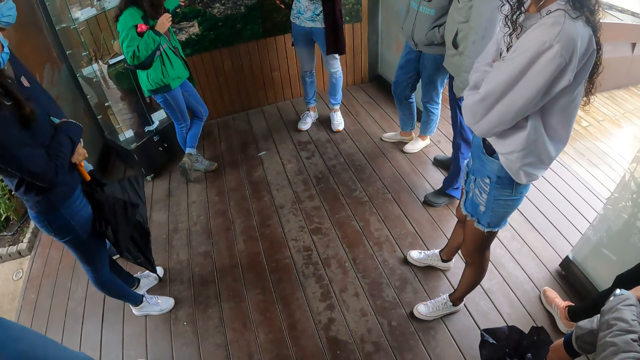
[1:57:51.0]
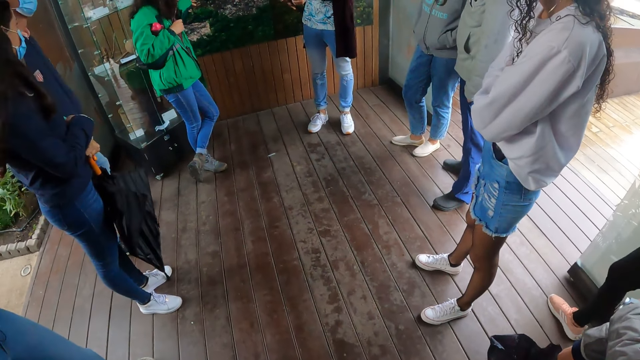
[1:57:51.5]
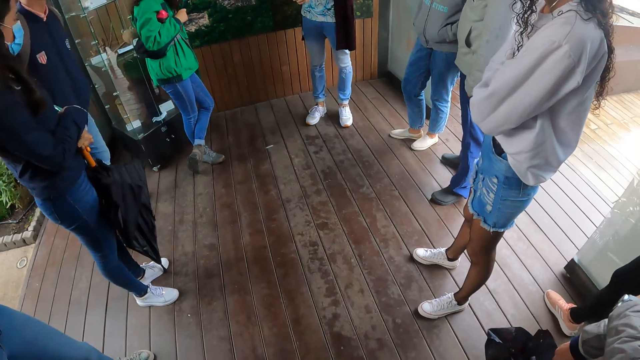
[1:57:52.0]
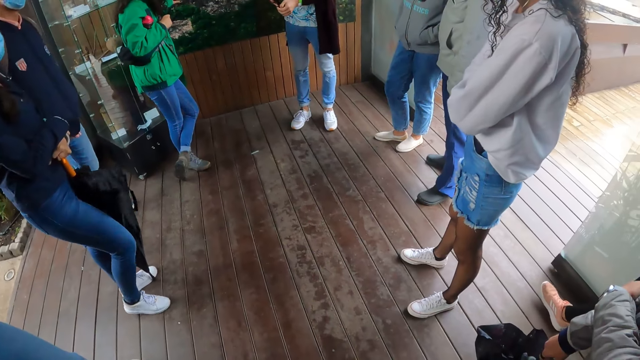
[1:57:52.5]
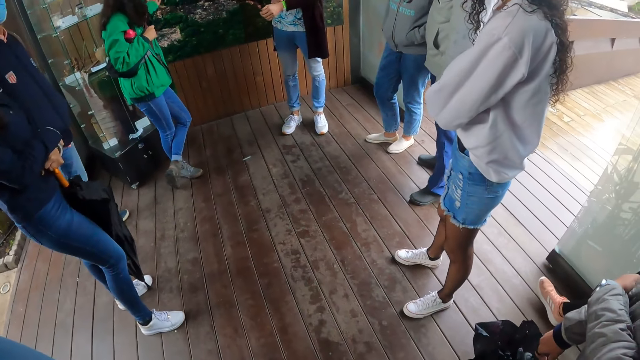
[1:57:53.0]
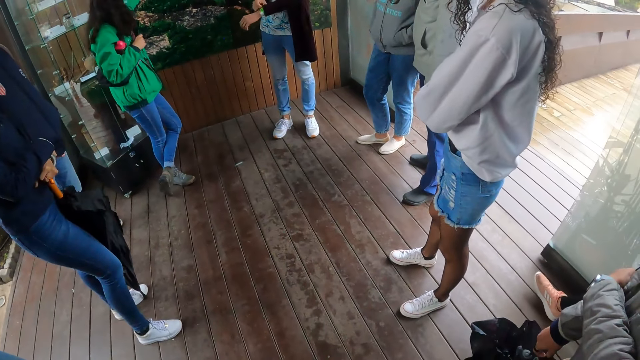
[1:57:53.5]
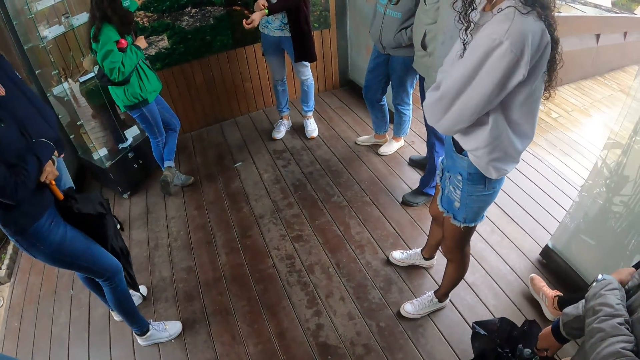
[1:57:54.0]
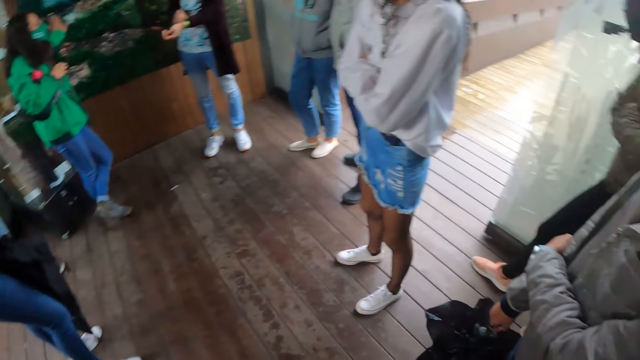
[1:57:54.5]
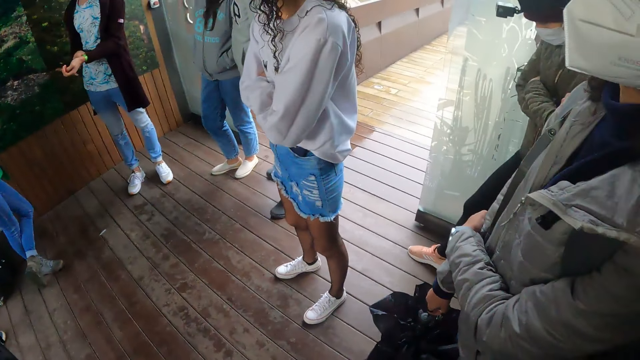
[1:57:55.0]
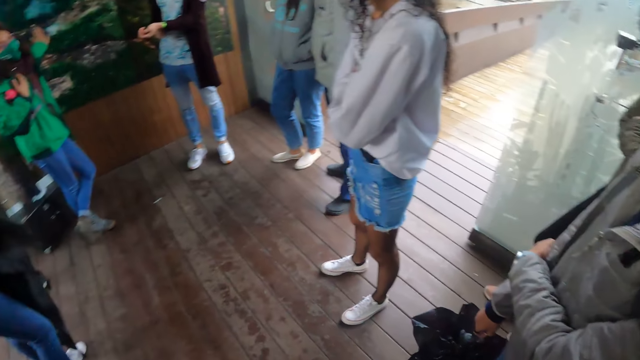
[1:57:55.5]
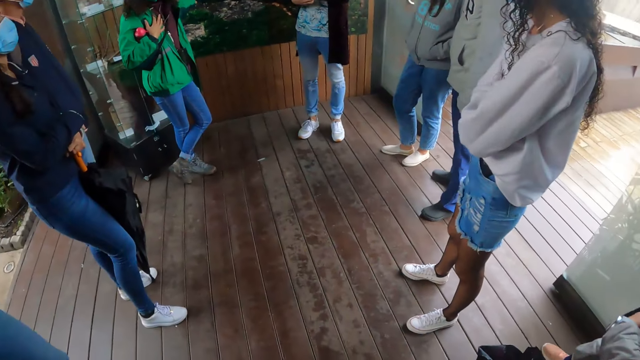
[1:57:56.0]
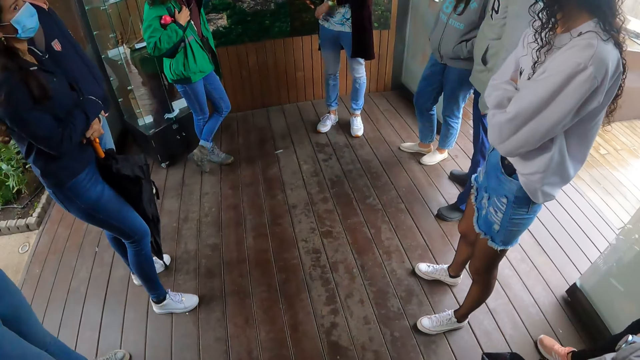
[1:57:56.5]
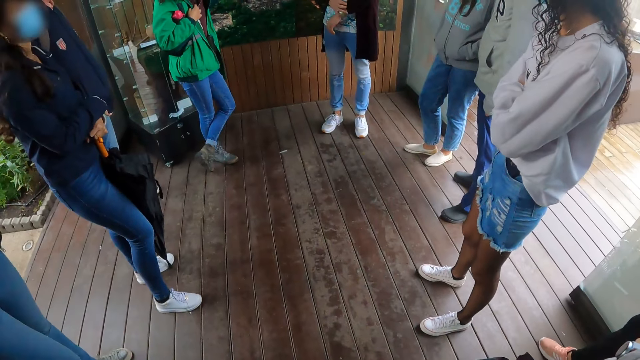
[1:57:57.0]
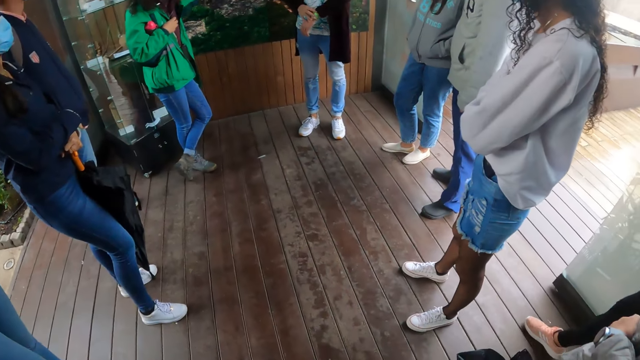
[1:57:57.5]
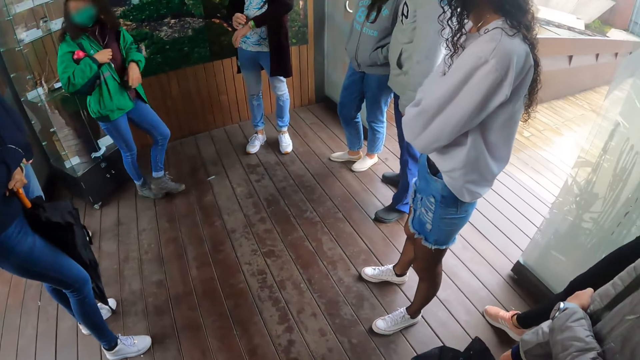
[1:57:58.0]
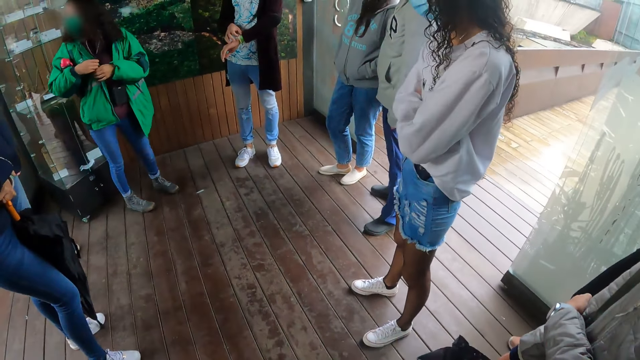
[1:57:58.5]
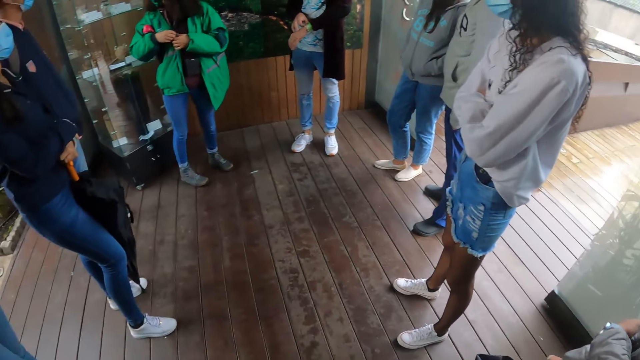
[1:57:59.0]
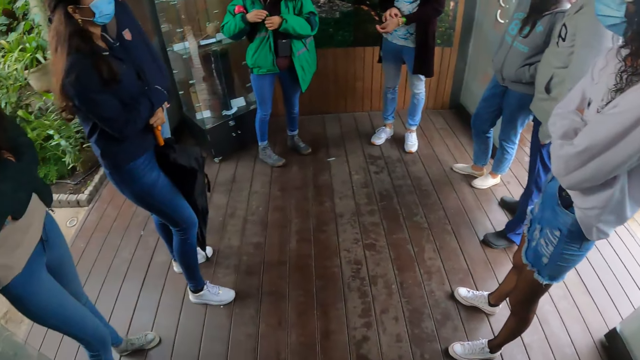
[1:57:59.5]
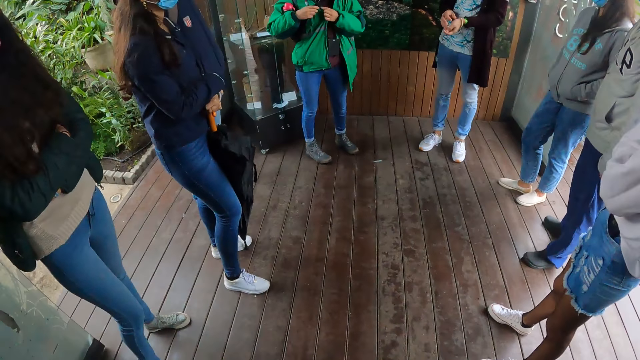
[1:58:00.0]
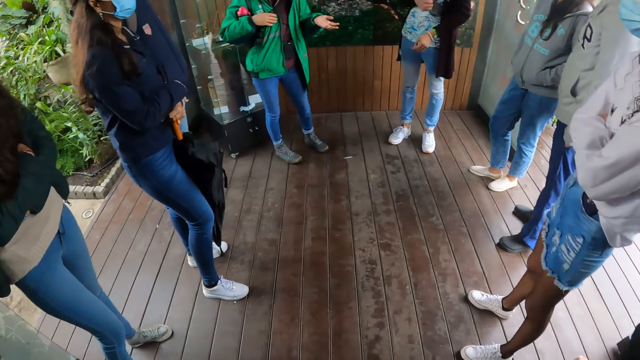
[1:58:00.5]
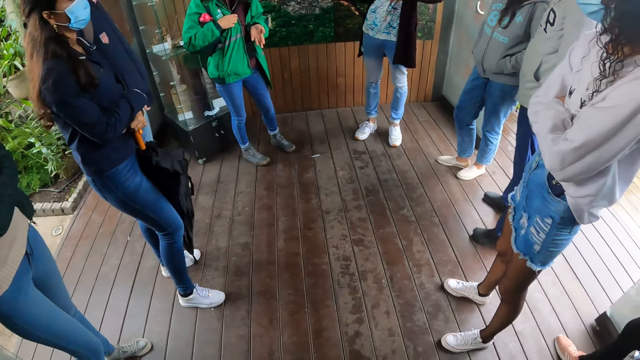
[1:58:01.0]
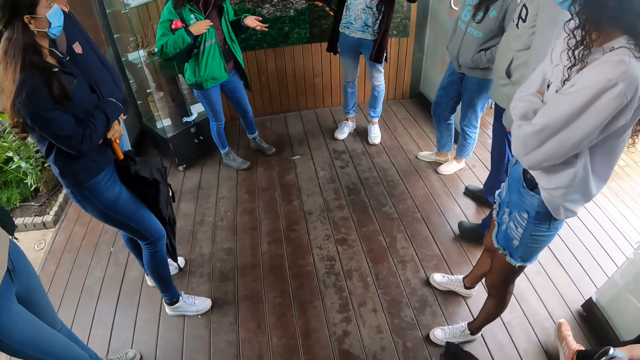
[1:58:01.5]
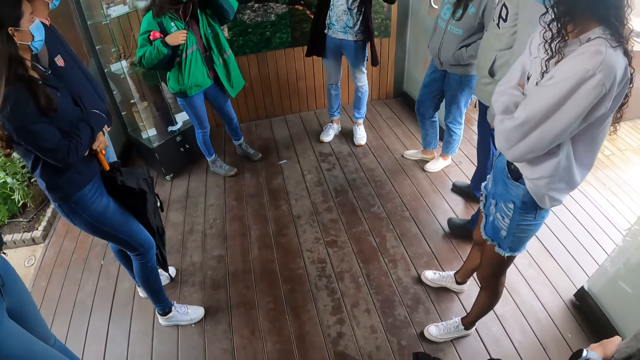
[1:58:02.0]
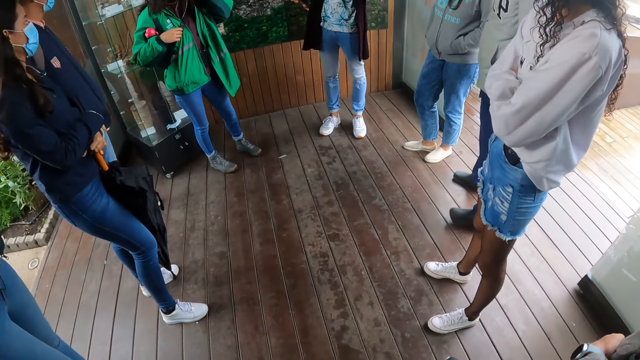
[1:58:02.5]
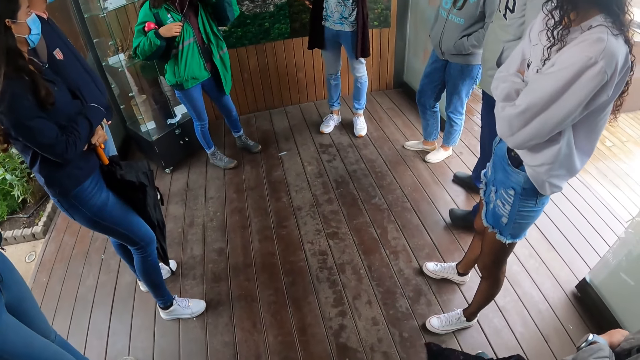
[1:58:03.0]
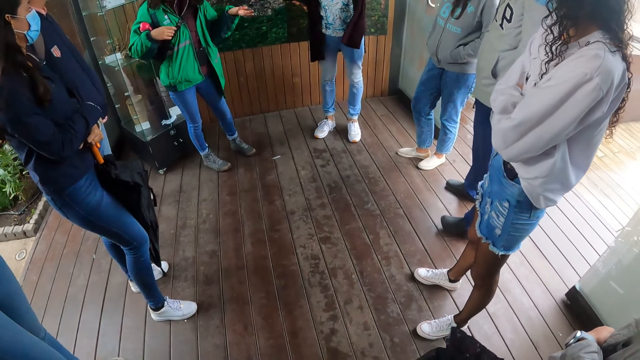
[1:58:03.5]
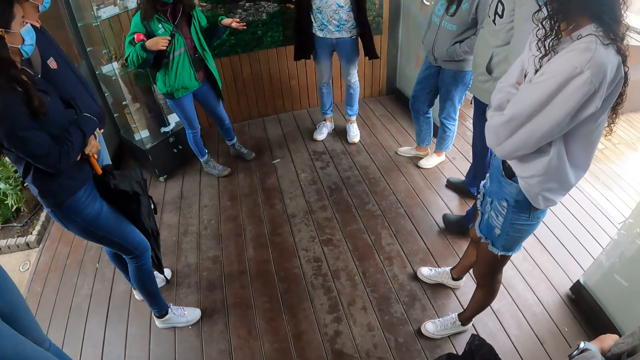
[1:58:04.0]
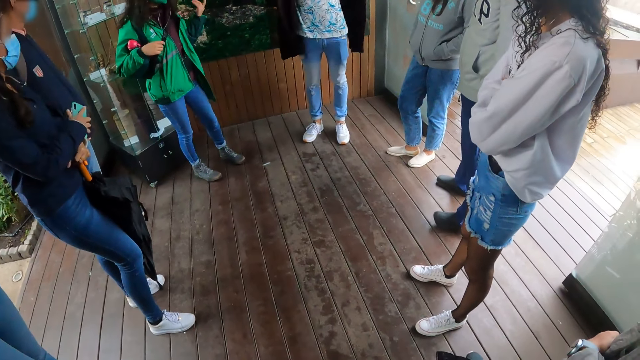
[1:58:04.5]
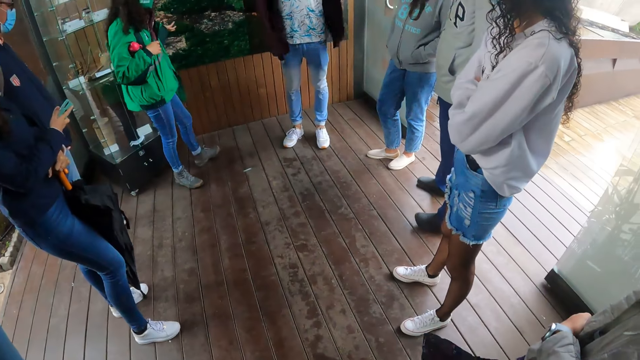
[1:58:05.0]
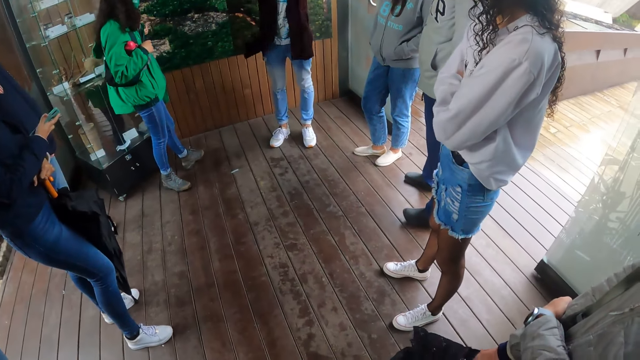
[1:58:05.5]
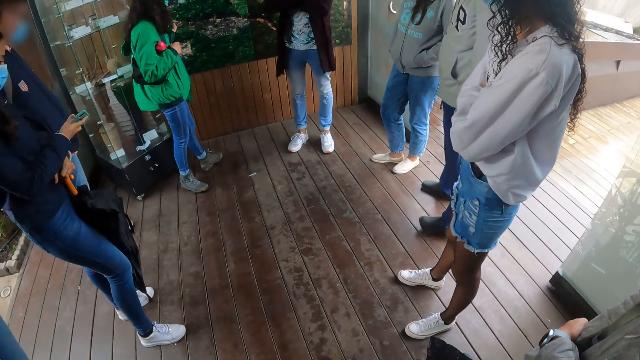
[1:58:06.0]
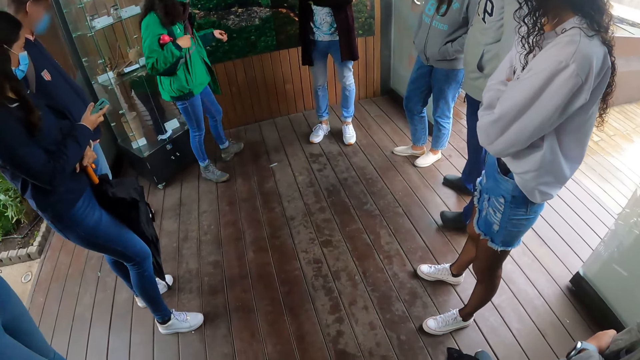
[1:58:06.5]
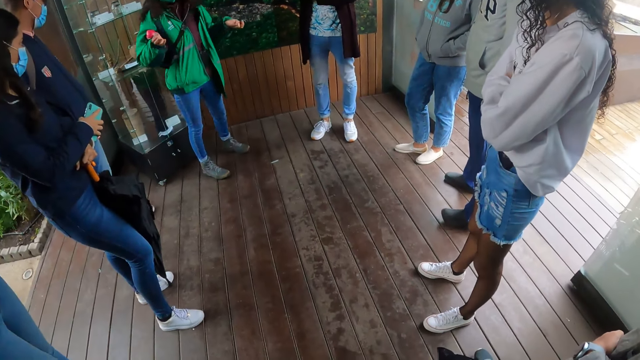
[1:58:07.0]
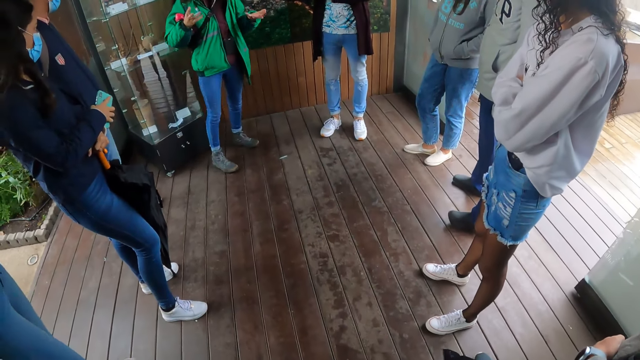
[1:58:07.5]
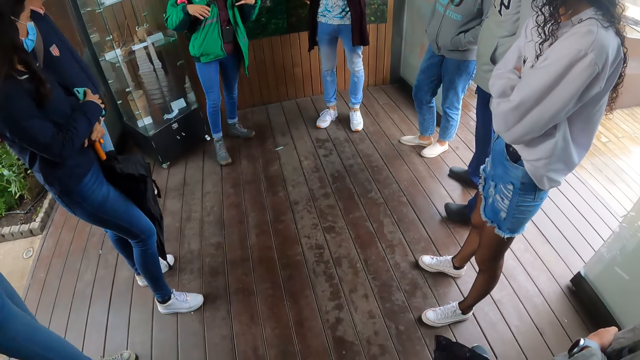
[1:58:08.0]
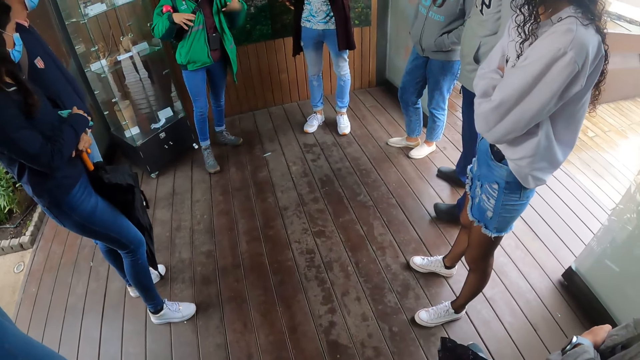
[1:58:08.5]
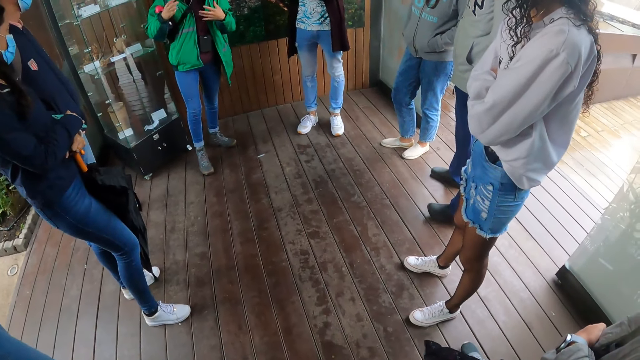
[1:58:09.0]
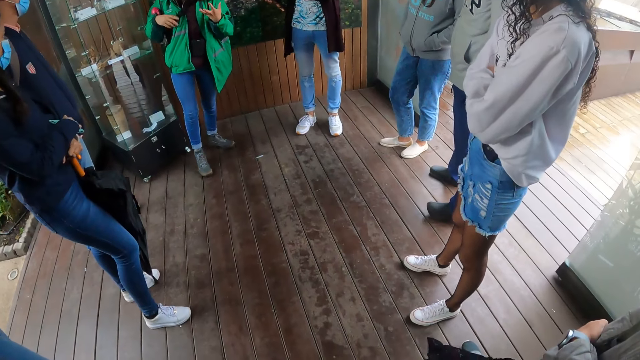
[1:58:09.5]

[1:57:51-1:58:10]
The camera wearer looks around. A lady drops her hand down. The camera wearer looks around. The lady stretches her hand. The camera wearer touches her hair. The lady stretches her hand and moves her hands.

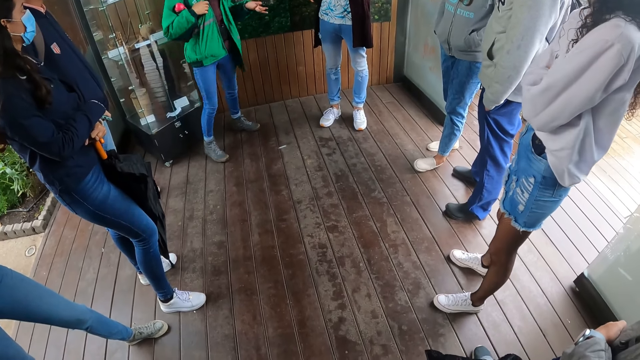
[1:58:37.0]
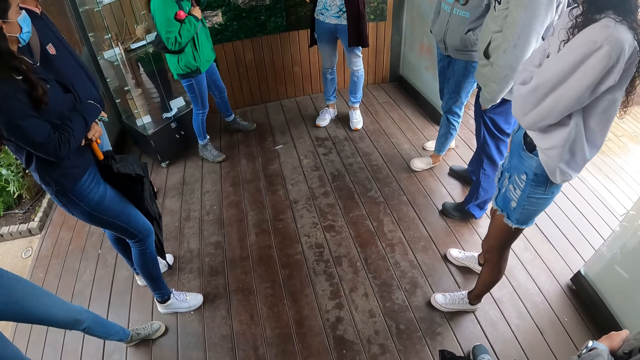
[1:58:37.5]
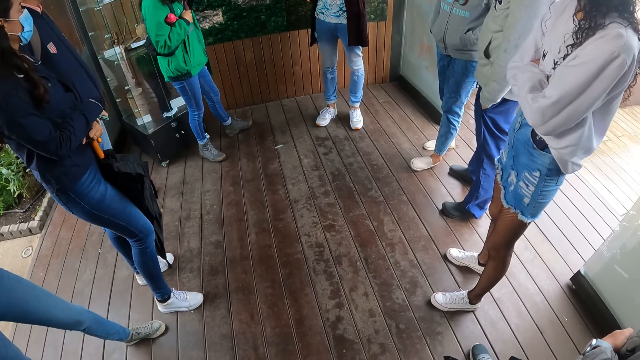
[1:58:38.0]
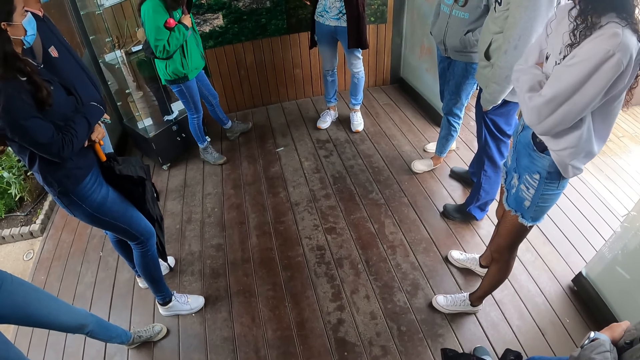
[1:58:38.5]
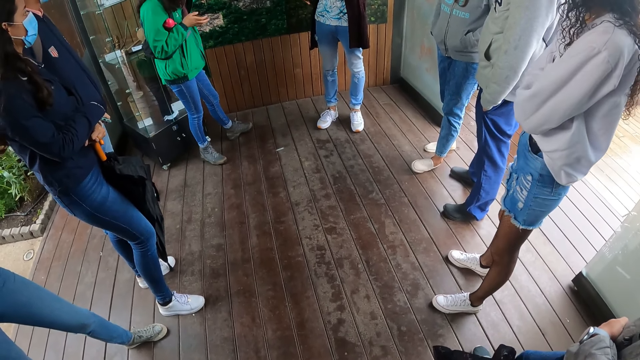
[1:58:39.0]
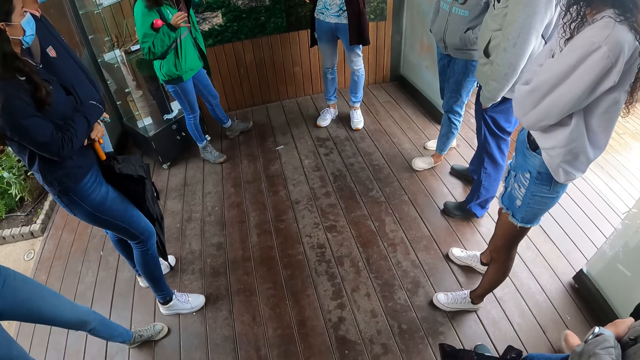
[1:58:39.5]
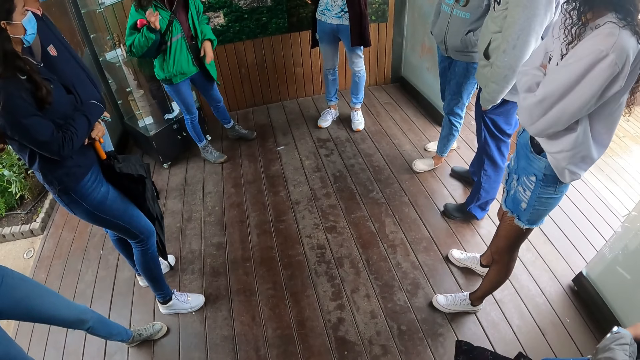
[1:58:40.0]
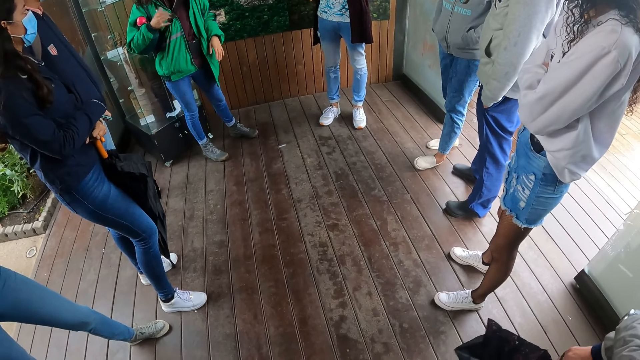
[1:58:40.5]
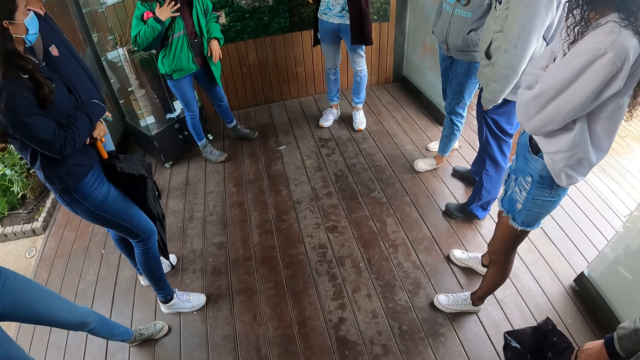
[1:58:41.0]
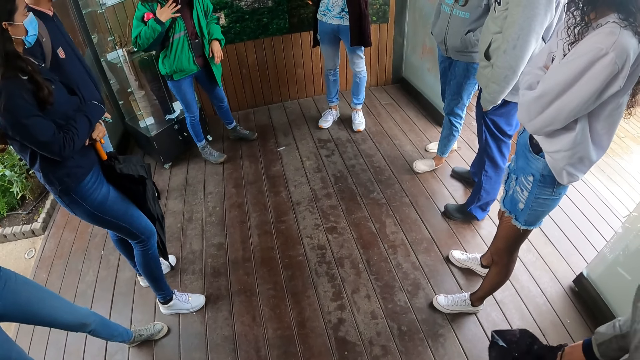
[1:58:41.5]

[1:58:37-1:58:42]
A lady touches the picture and drops her hand.
